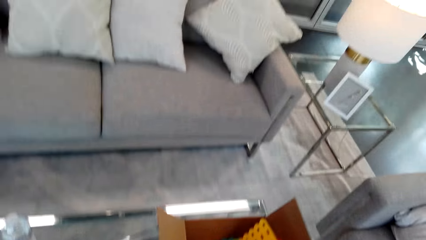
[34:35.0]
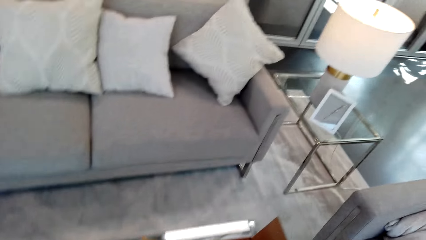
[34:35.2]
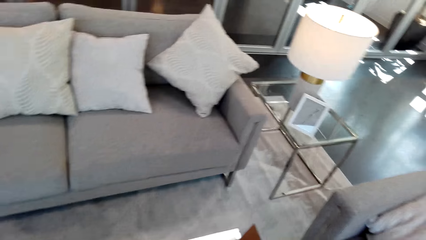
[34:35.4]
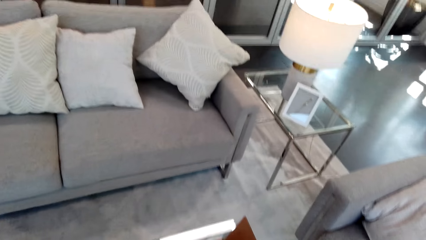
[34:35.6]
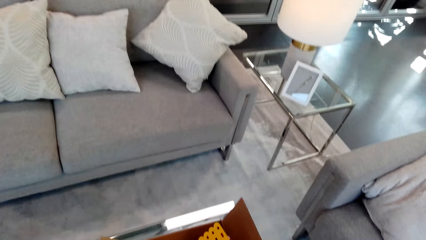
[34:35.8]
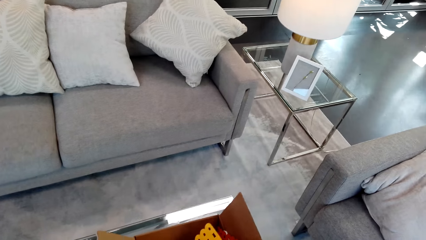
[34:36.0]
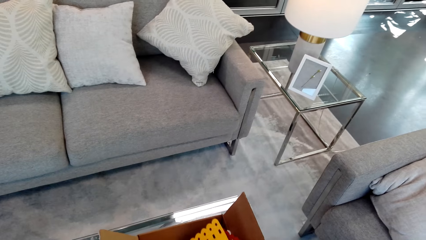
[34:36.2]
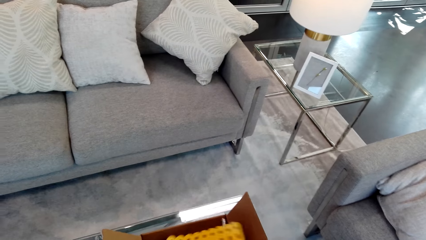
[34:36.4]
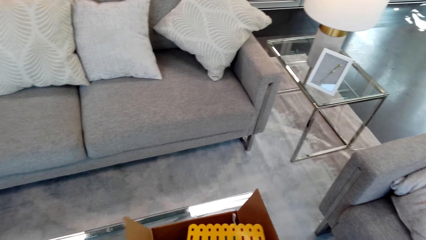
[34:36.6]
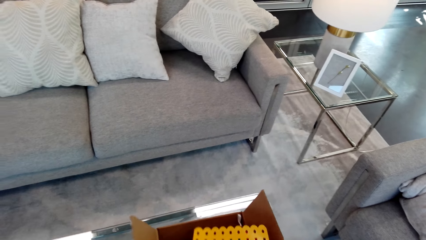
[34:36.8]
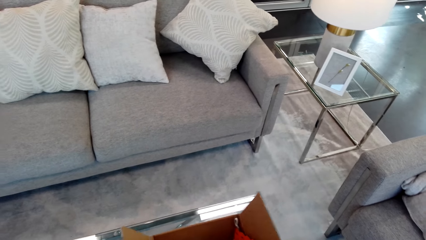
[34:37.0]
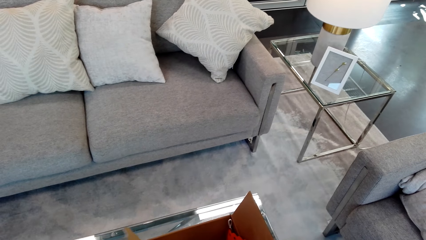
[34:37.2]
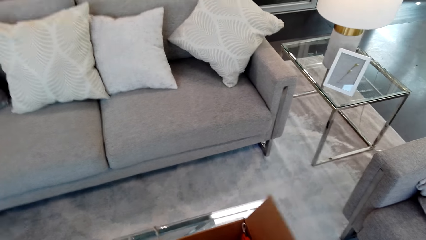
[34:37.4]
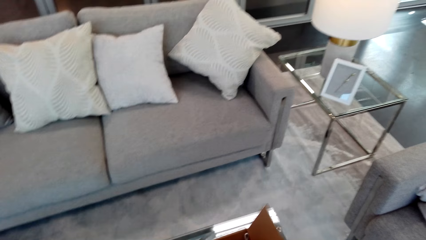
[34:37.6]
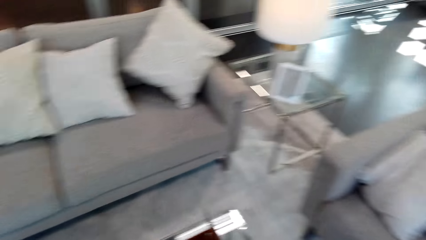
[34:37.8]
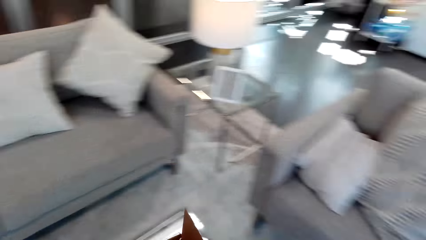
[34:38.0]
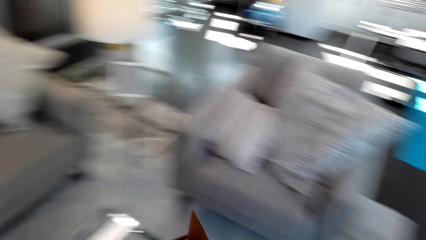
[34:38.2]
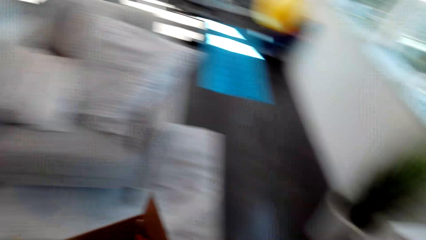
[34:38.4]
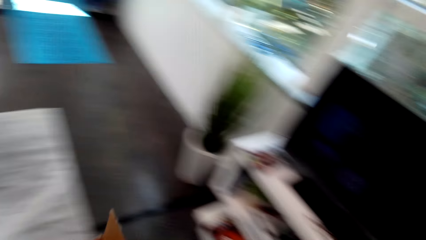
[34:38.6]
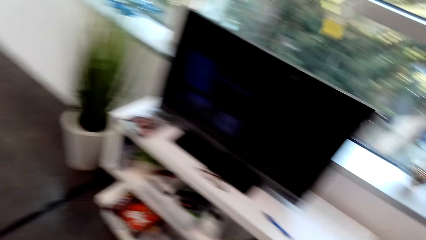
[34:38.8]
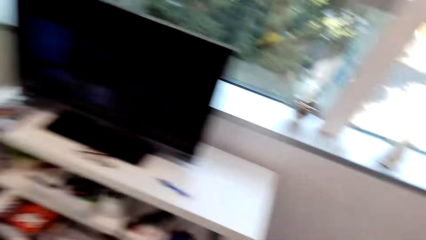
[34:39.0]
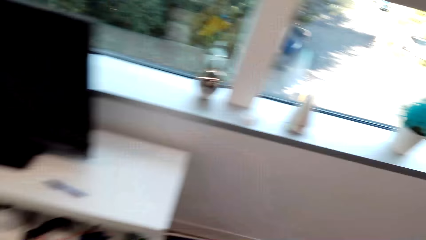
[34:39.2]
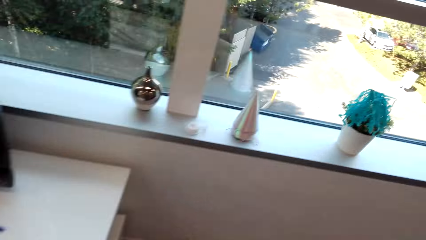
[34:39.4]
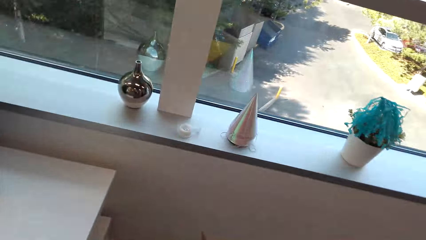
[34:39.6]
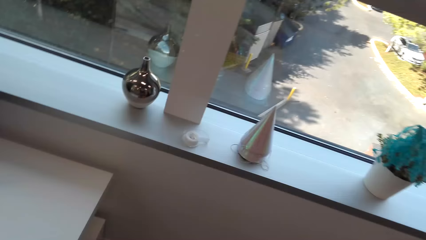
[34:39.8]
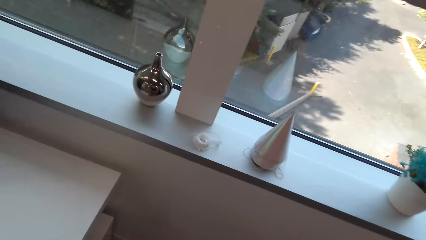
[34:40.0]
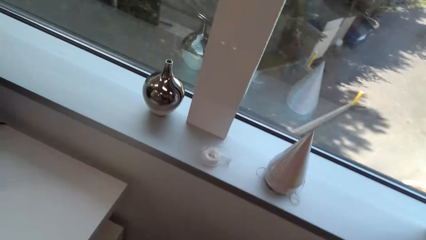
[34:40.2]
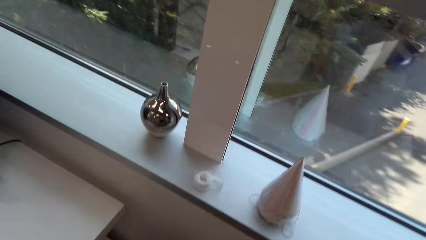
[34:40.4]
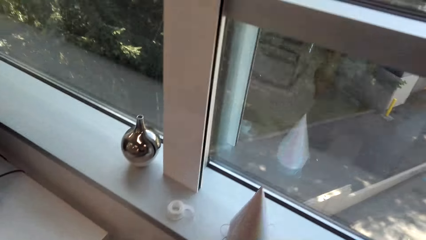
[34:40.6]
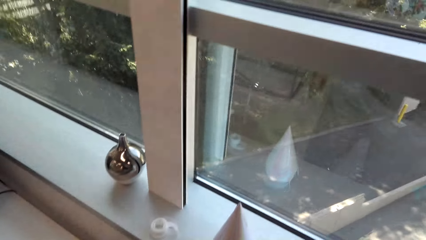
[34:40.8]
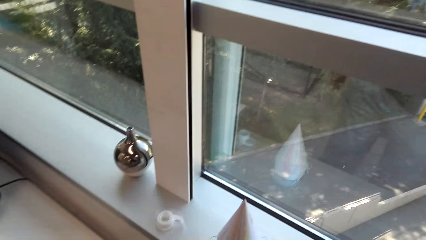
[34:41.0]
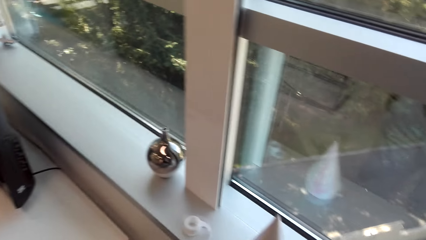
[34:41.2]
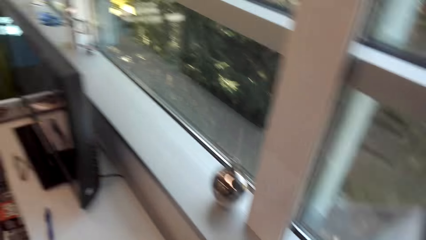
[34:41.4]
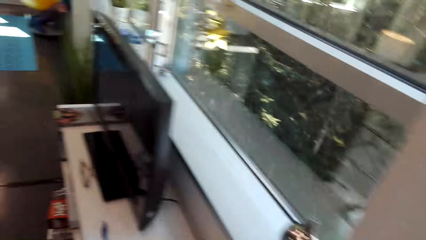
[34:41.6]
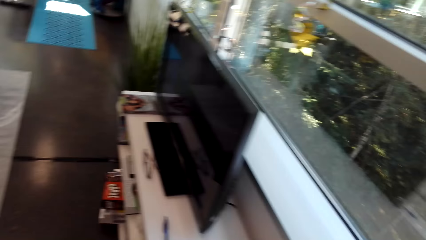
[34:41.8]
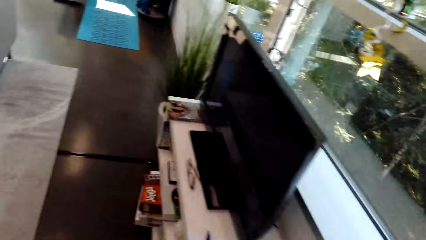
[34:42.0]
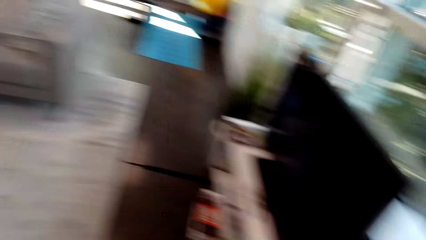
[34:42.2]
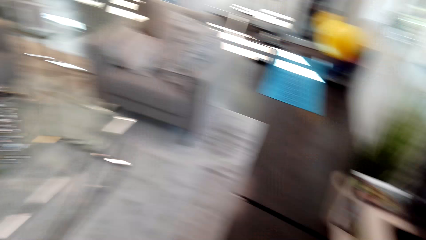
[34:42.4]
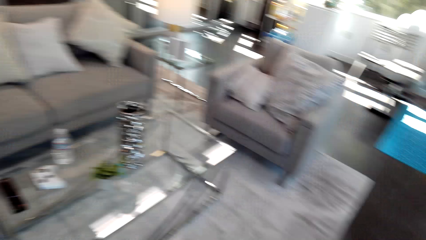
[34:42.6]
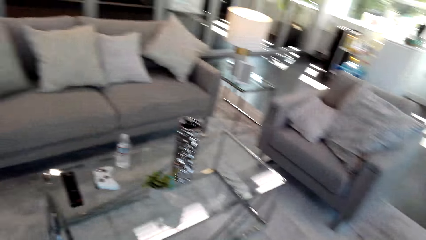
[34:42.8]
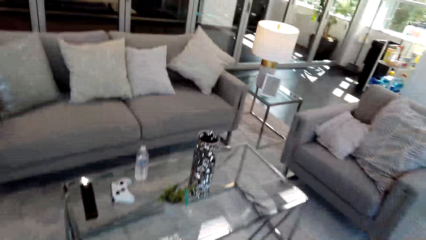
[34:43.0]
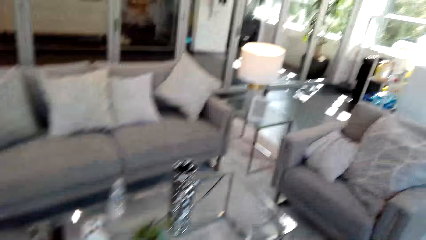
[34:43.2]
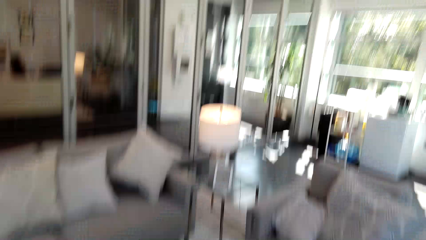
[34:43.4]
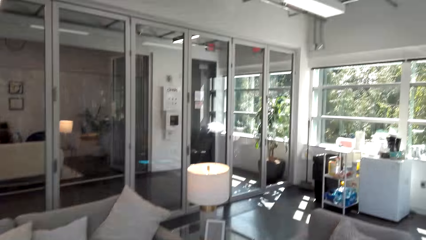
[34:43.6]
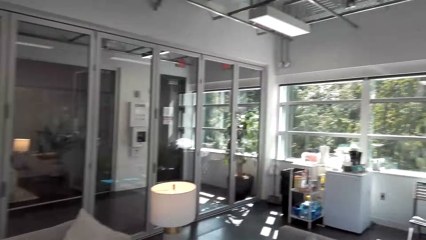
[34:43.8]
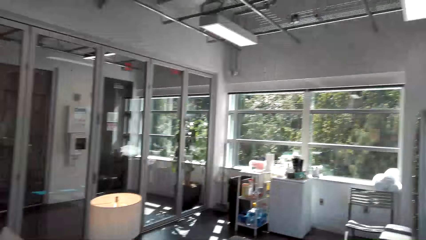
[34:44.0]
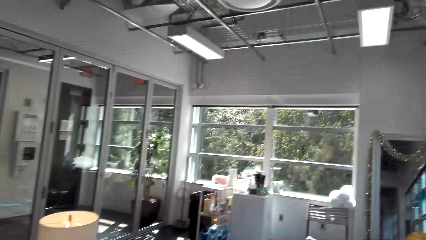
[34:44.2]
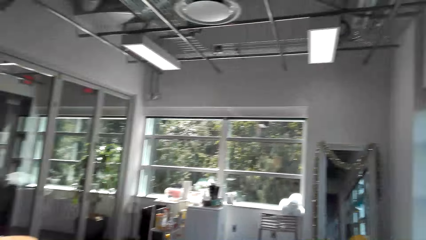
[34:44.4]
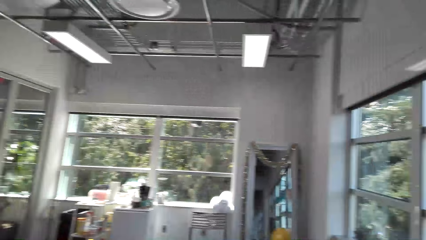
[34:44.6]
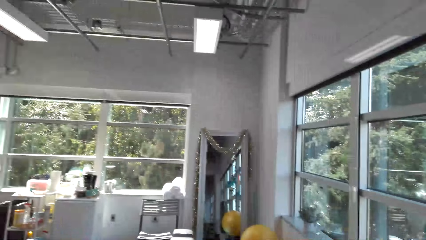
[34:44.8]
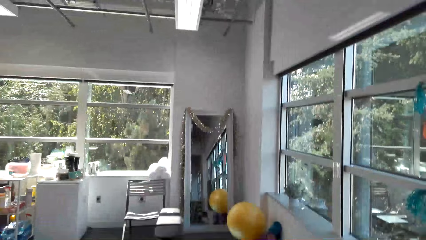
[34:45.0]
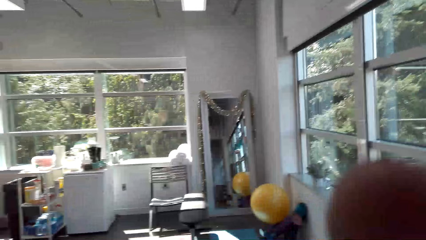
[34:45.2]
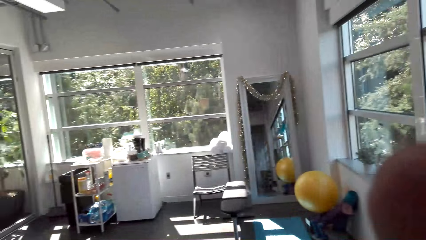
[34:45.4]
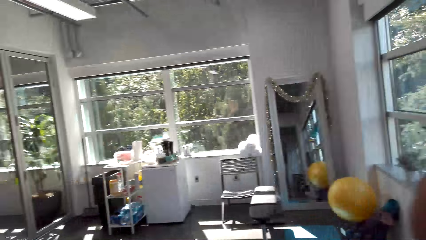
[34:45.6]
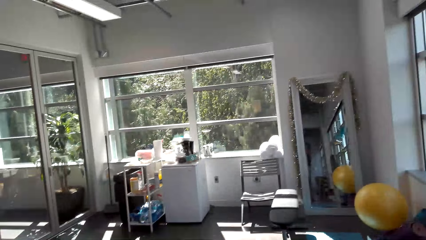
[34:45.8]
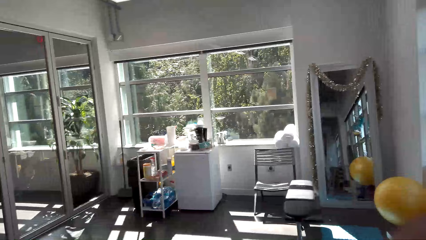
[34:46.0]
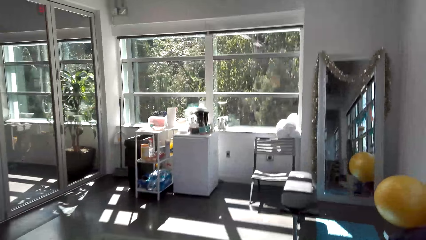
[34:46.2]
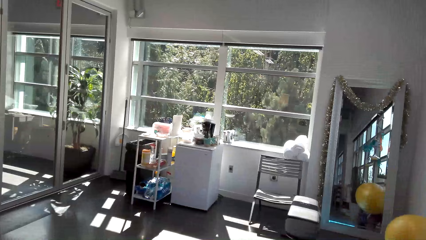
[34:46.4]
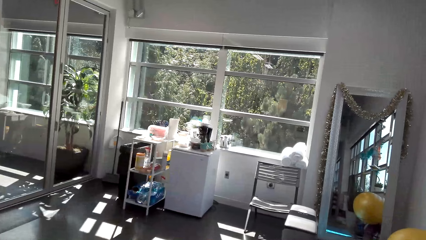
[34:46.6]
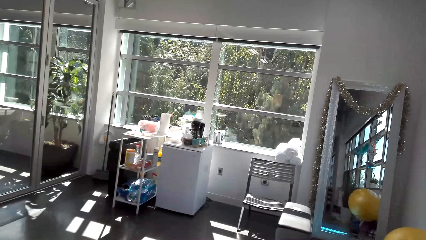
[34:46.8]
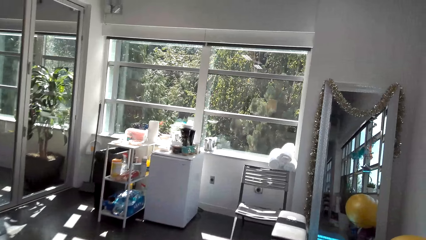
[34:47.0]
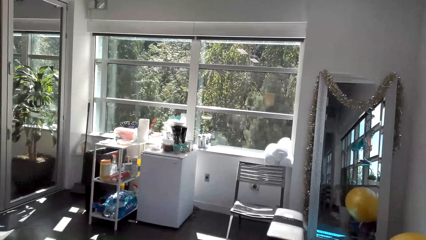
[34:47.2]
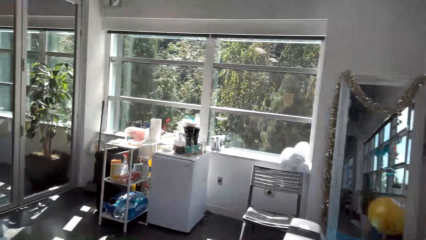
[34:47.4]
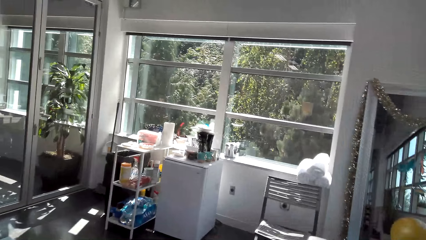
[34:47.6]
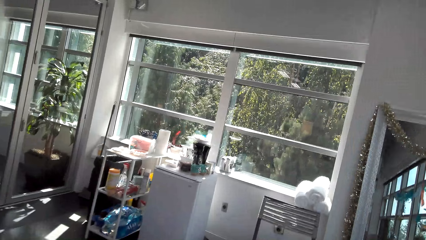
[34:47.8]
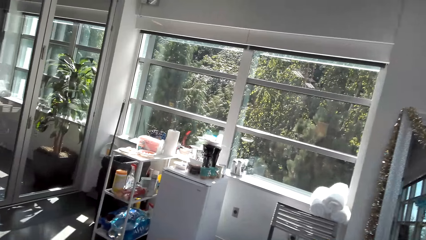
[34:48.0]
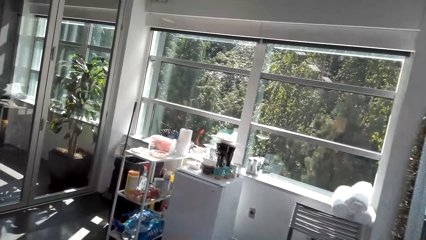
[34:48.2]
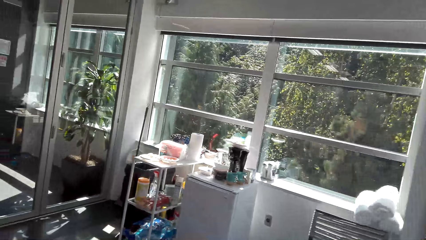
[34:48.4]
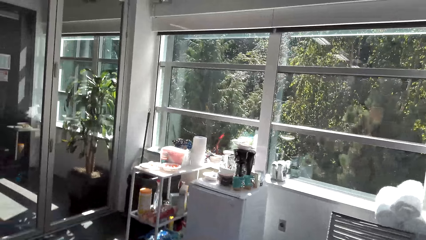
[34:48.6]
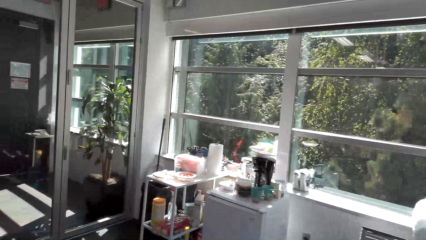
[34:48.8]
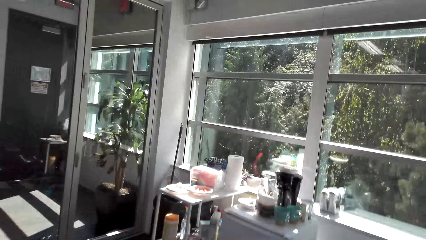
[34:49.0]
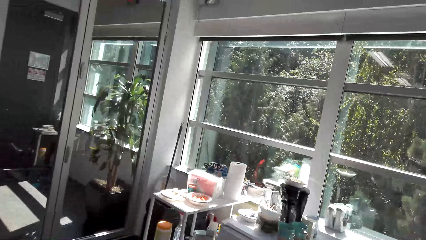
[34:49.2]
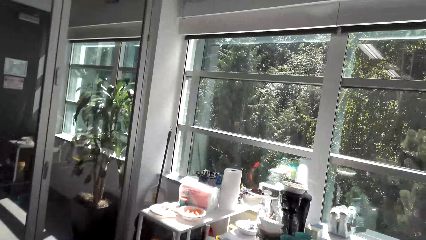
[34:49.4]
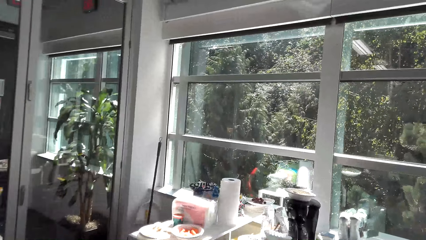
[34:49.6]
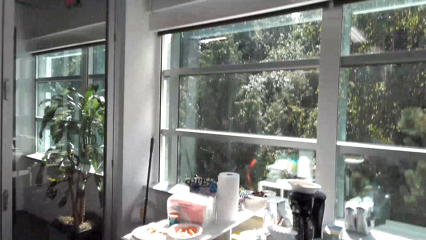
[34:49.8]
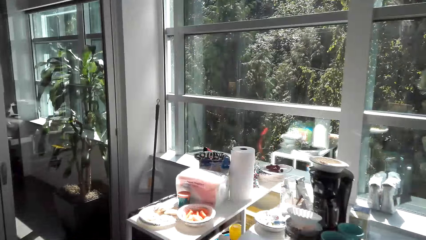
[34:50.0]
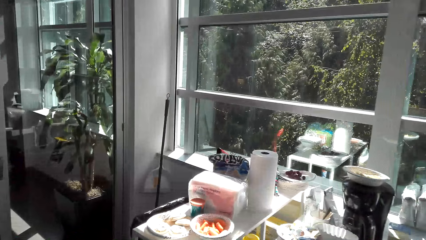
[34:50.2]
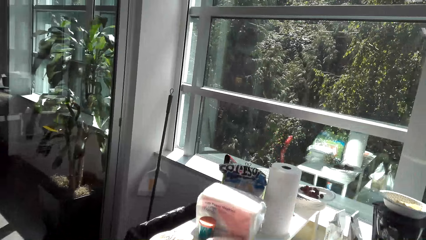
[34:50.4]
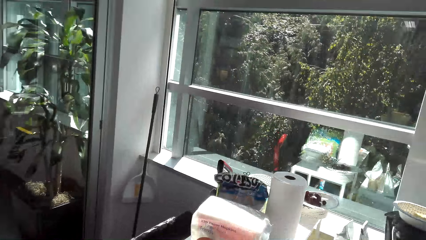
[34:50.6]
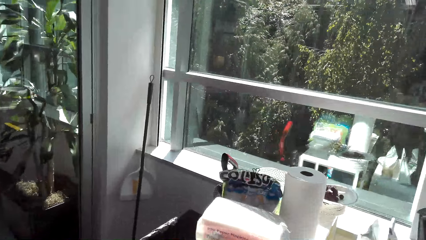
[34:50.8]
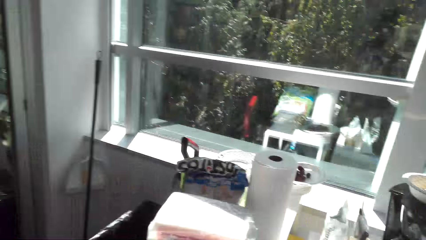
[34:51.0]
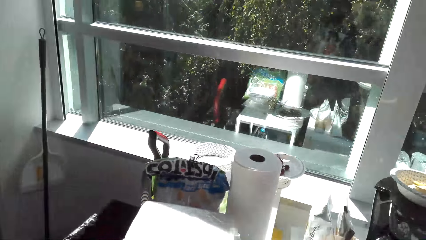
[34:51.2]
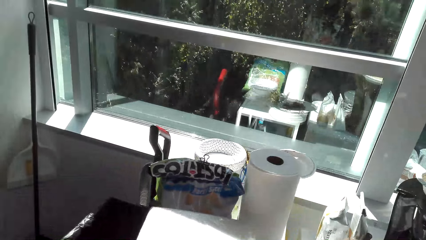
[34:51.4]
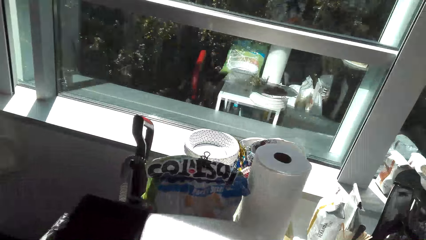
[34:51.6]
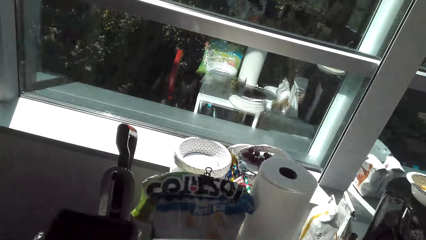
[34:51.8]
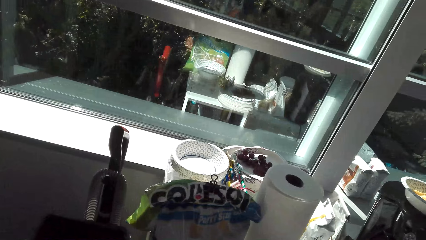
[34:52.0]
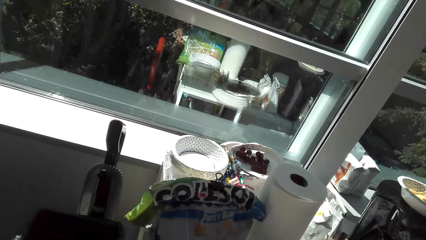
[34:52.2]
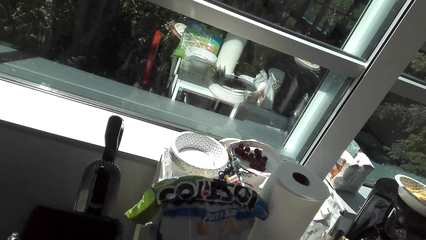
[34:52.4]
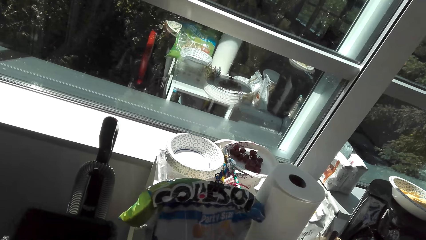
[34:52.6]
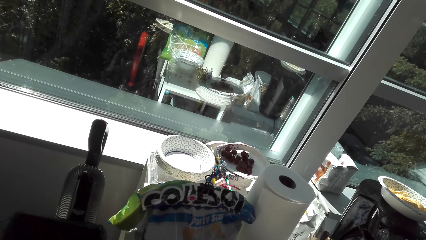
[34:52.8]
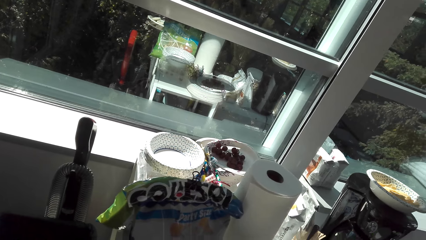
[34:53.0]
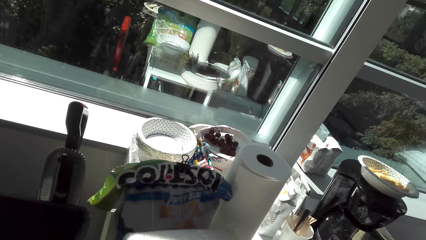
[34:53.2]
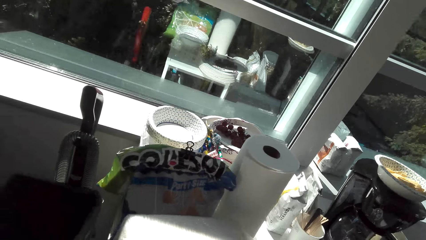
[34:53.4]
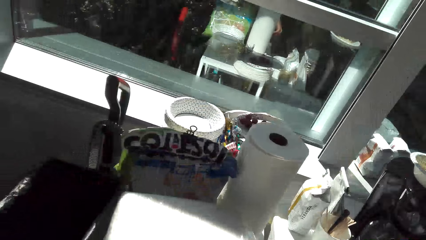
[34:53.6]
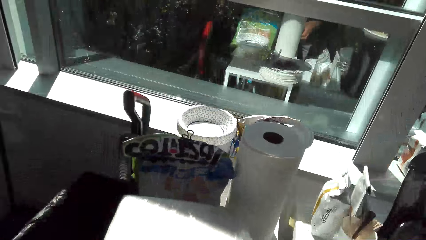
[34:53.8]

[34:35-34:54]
The camera wearer holds the tinsel. He takes a box and moves around the room. He lifts up his hands.
